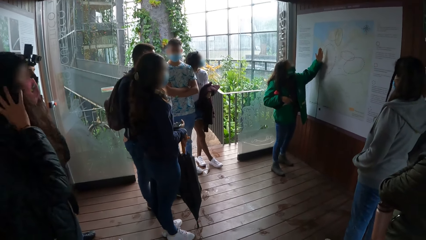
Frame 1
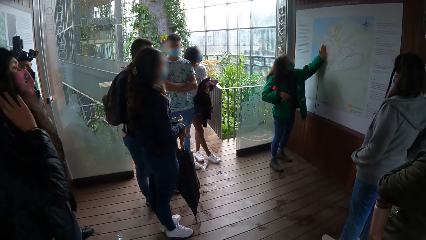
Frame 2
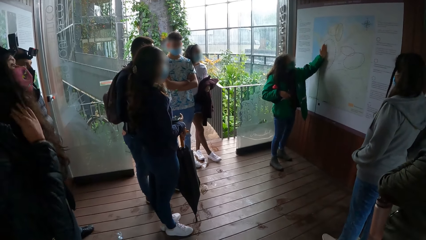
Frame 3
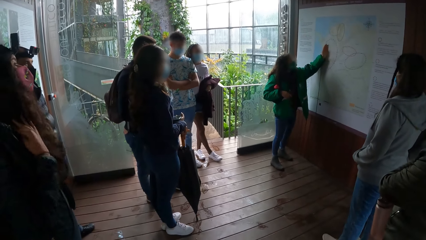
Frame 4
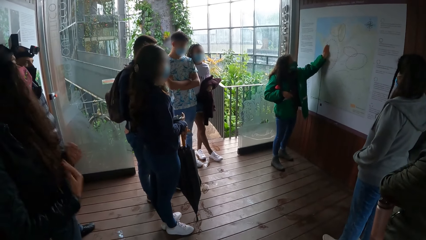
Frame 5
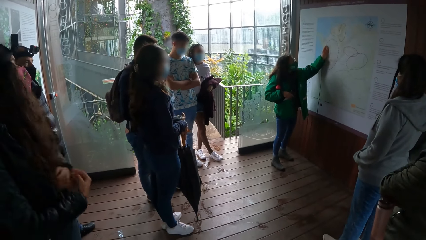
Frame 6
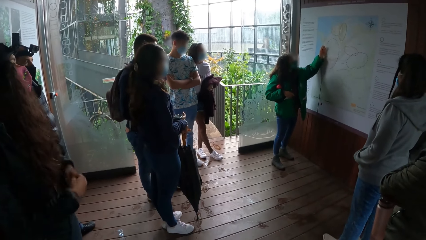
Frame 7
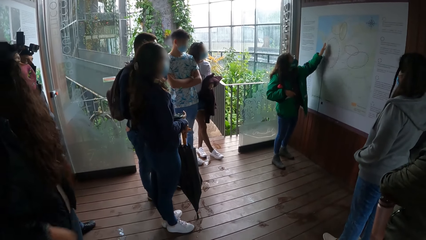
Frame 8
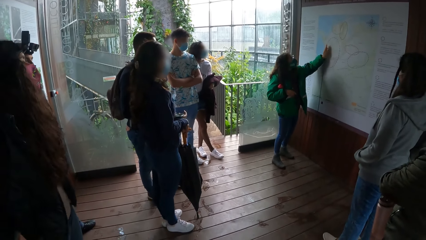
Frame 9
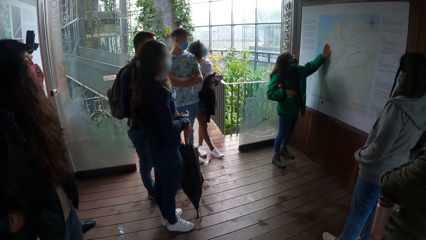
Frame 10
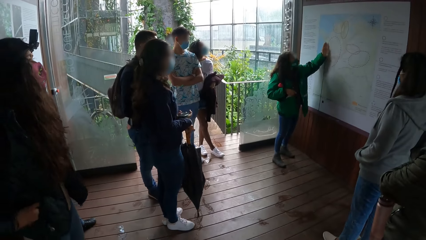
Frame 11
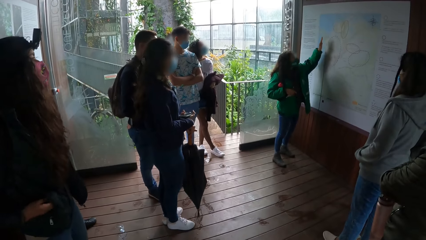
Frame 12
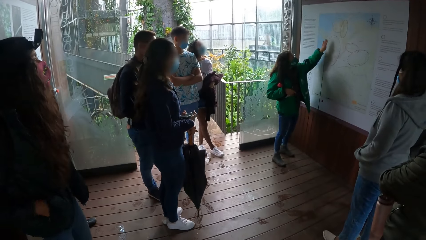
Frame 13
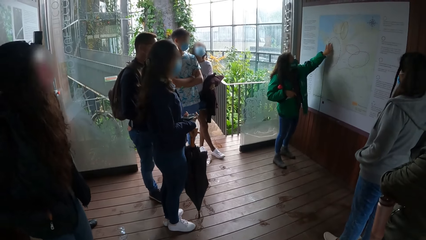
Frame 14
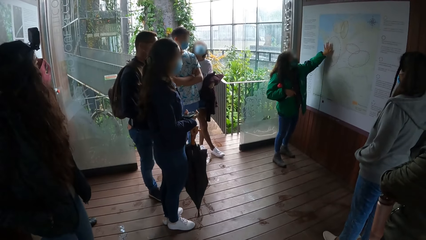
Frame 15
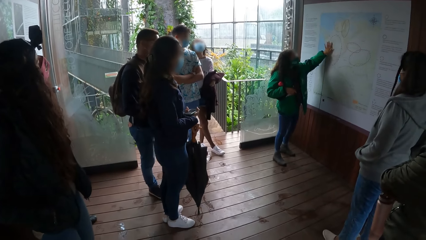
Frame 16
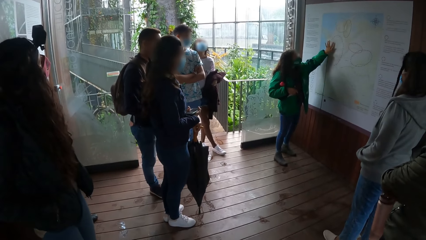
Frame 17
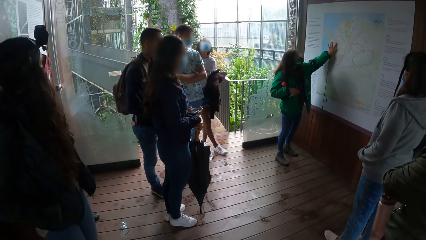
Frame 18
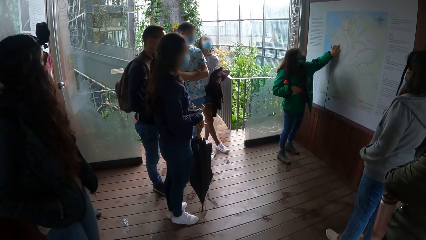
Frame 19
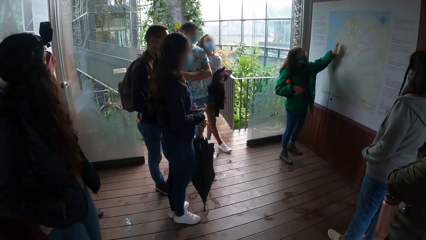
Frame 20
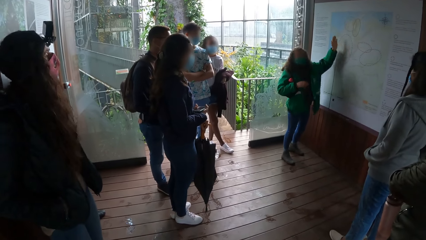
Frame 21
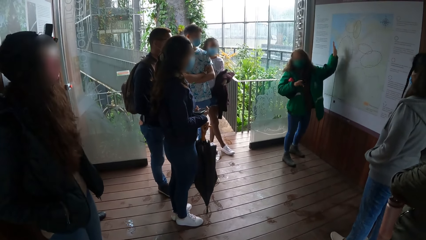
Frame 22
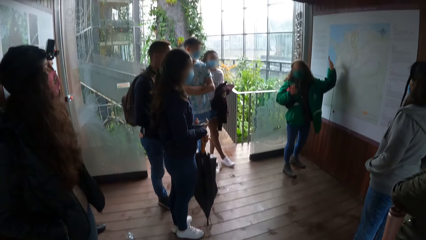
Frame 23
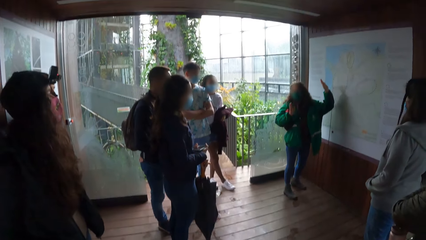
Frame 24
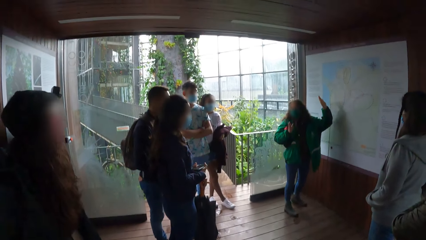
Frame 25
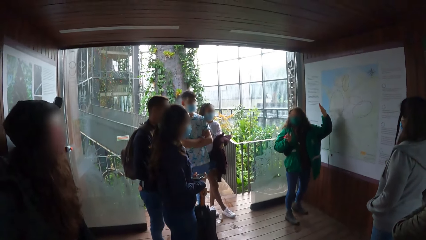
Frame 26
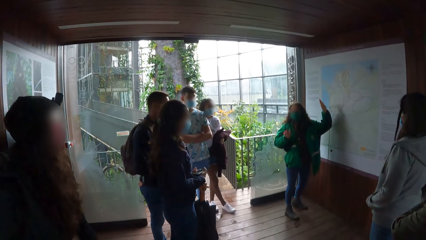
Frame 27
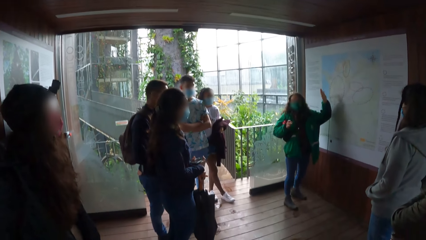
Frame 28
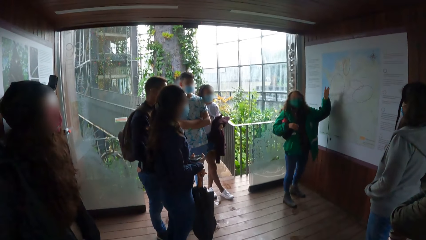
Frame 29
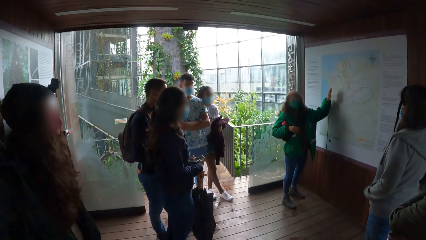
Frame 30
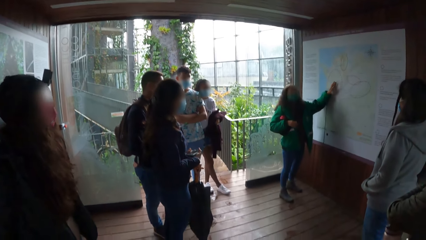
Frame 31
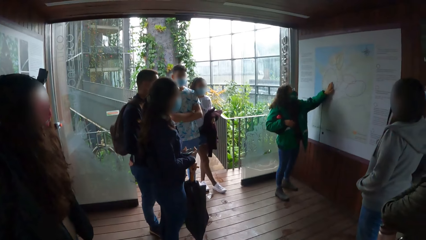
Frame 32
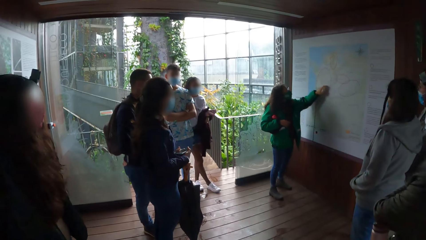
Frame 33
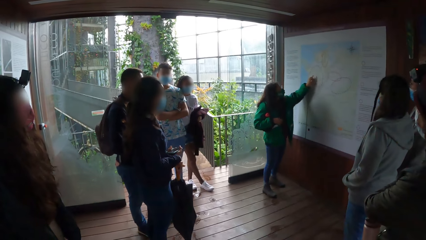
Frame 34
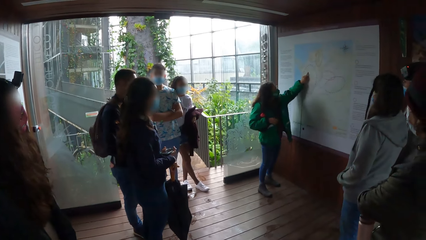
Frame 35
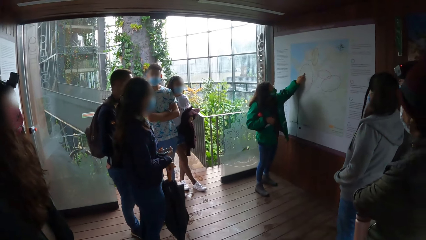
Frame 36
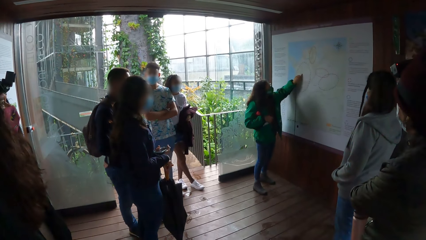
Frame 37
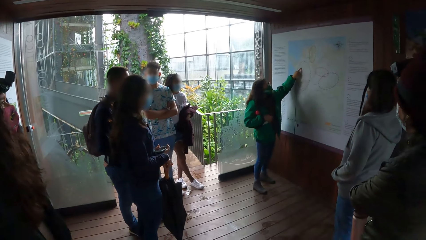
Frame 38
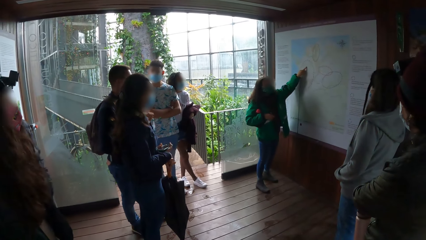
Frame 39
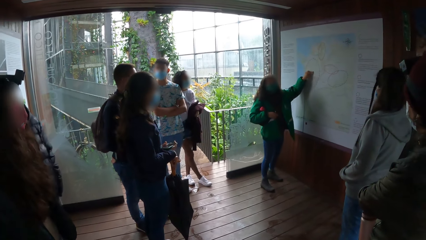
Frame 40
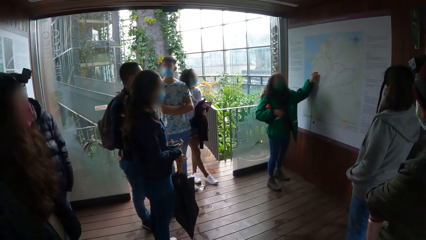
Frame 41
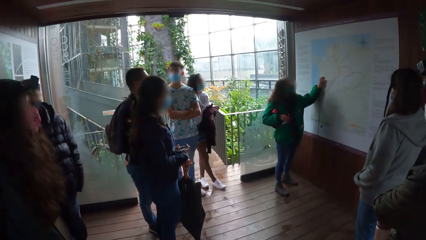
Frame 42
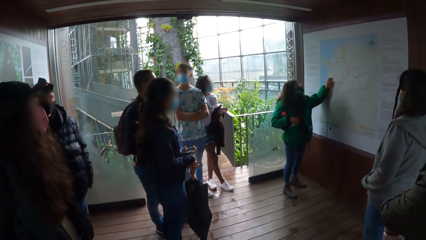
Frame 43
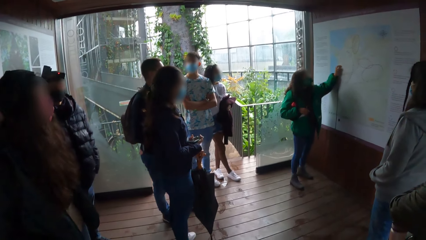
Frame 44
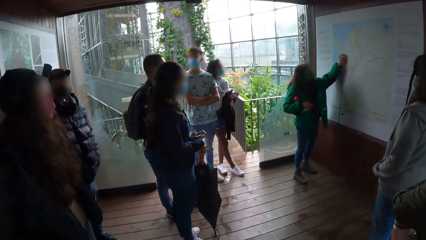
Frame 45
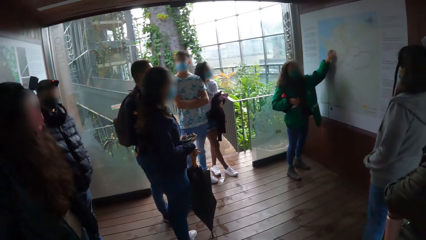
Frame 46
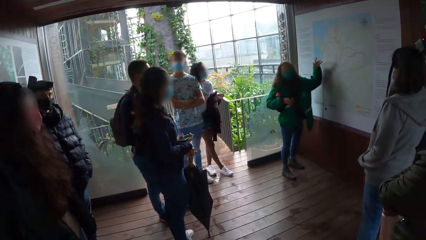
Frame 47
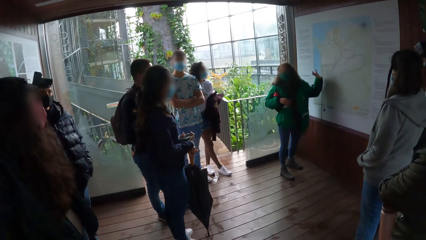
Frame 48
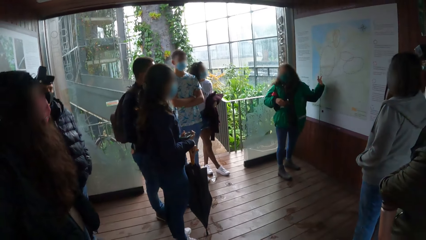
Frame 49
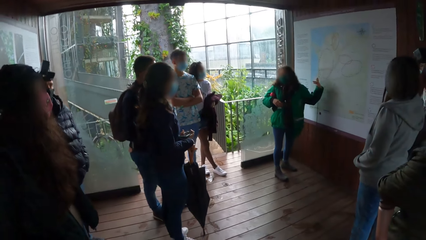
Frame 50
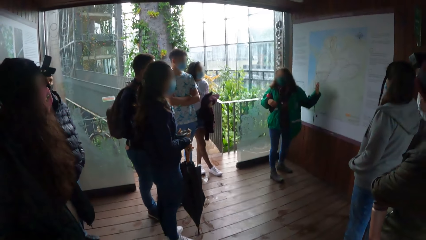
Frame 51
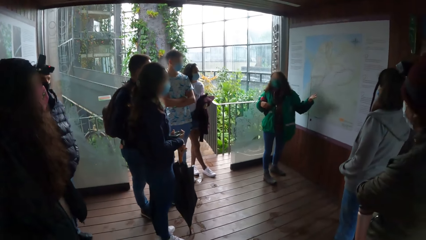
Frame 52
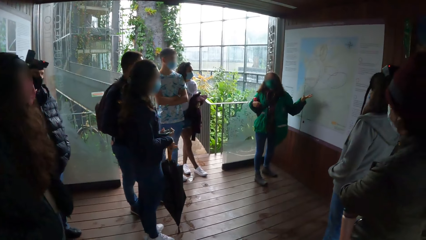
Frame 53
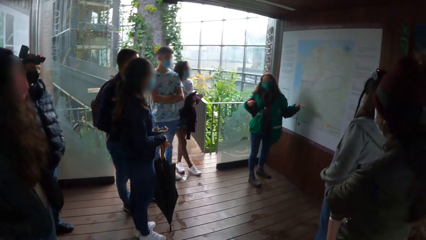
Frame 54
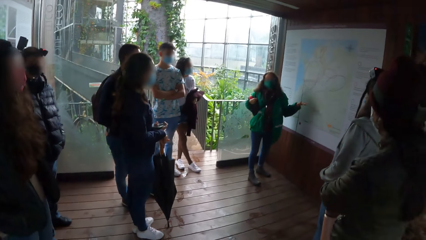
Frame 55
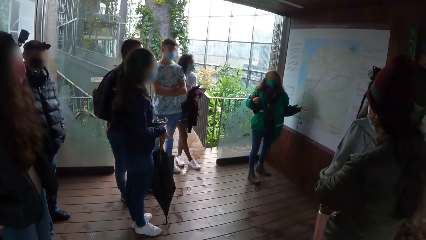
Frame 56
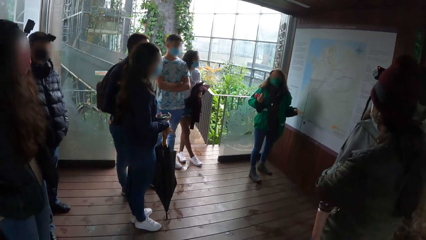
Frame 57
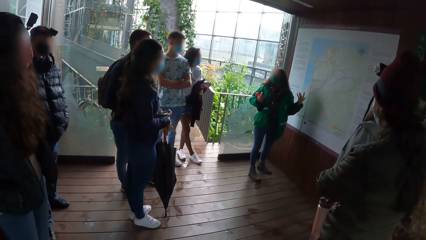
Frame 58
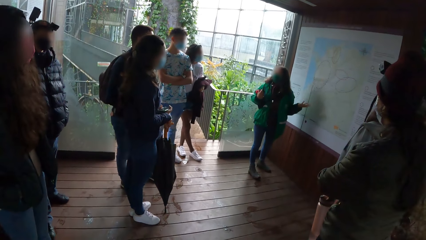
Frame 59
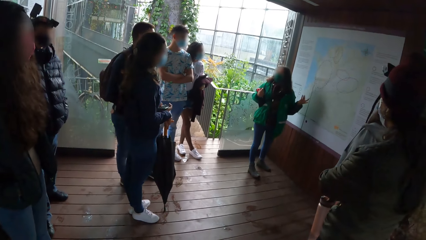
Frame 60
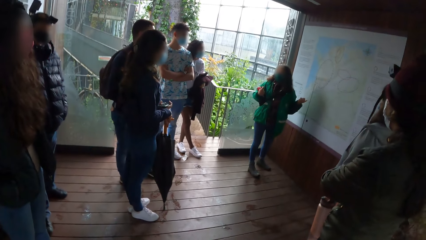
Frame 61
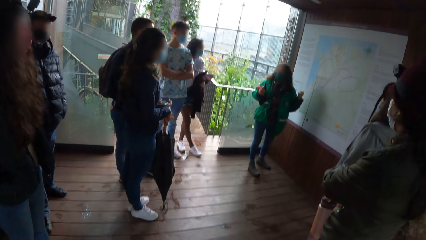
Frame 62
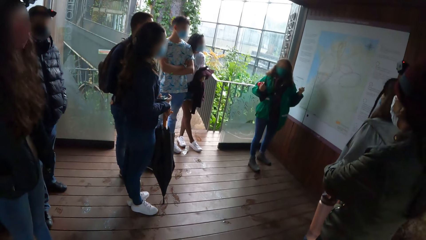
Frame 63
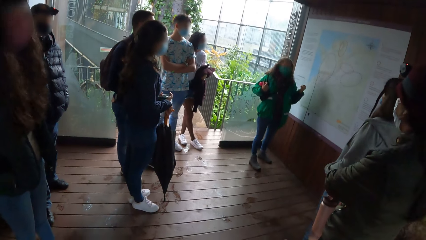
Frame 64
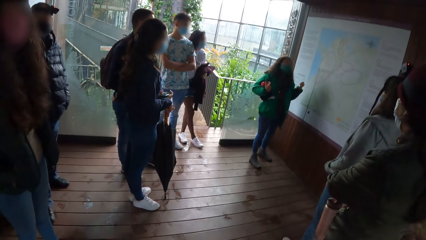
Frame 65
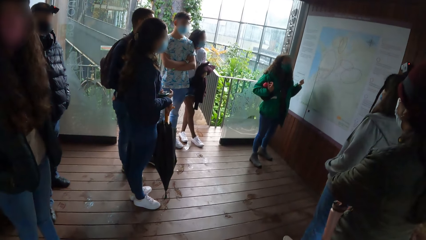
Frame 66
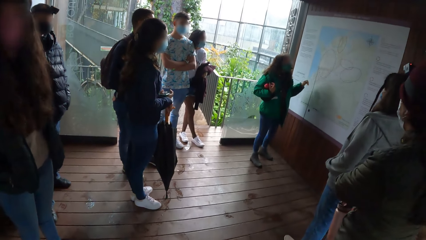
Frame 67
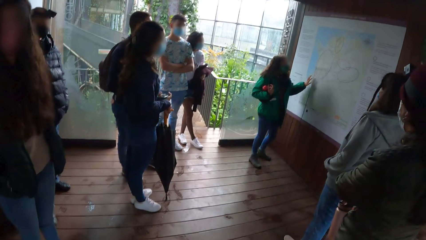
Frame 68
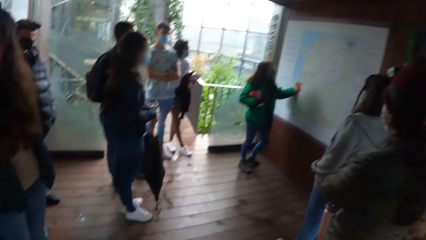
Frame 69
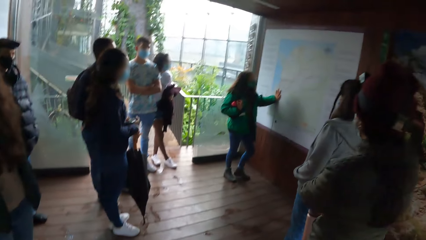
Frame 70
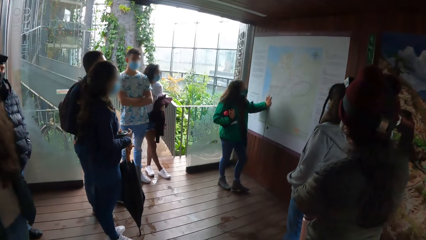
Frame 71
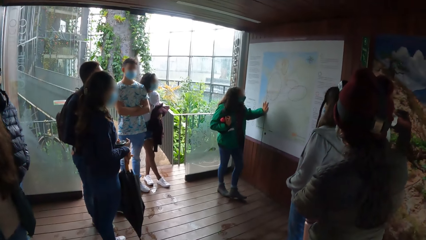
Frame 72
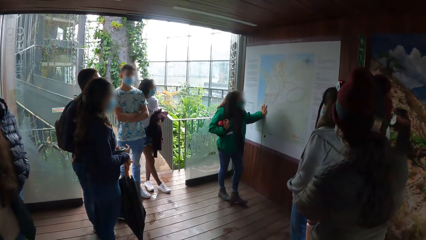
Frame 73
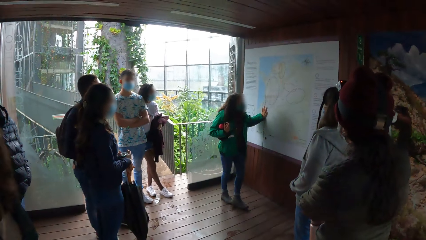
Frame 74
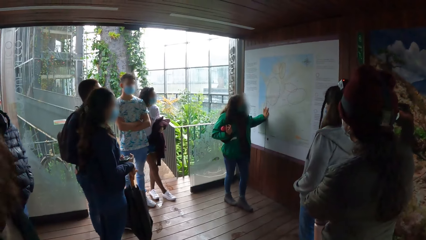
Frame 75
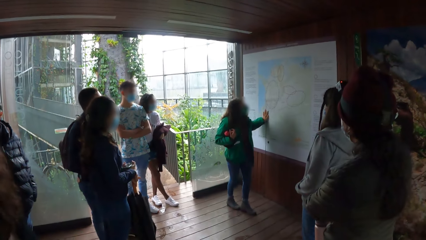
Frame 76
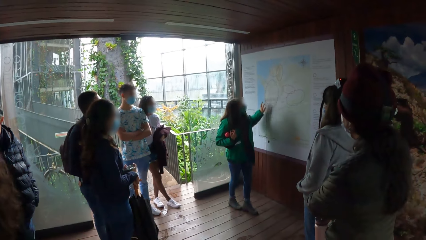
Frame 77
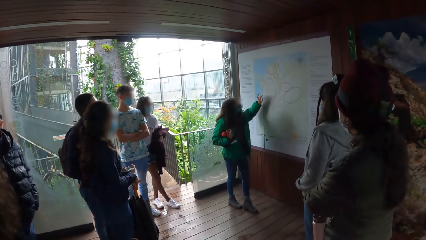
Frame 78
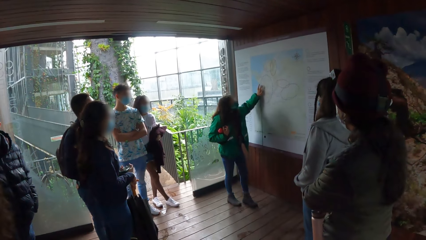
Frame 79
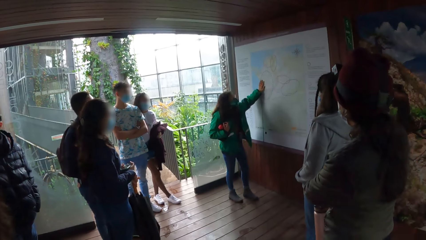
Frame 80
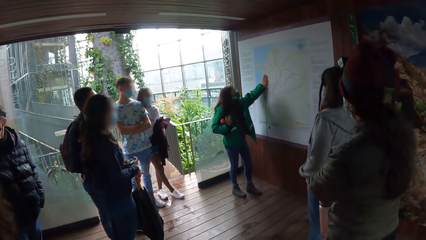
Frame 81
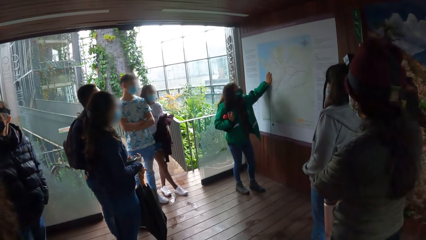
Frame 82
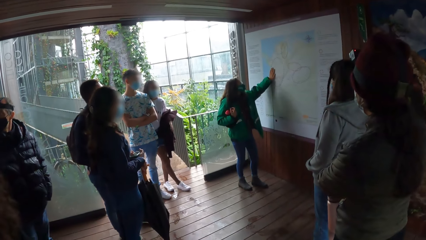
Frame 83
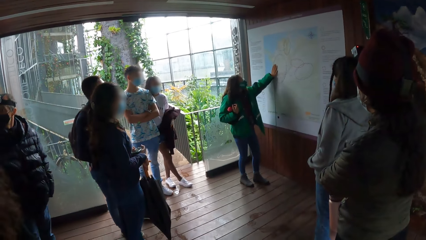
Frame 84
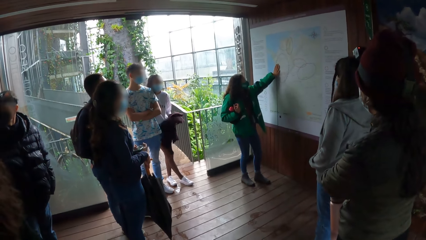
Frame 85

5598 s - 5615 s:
The woman adjusts her hair with both hands. The lady moves her hands.
